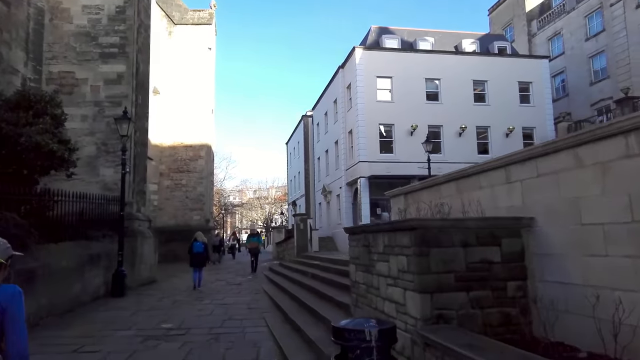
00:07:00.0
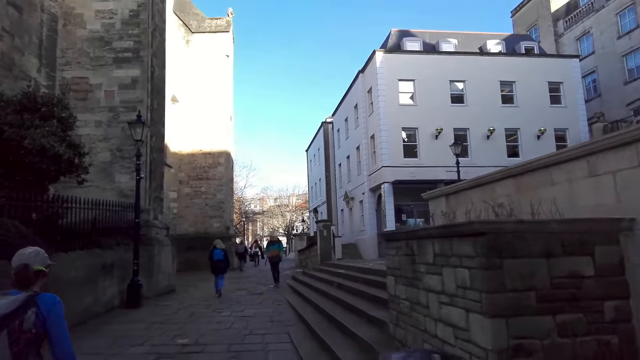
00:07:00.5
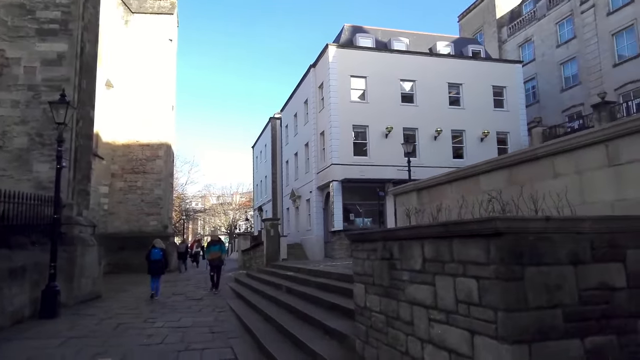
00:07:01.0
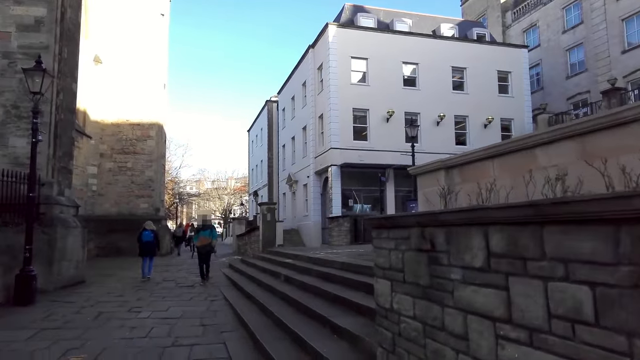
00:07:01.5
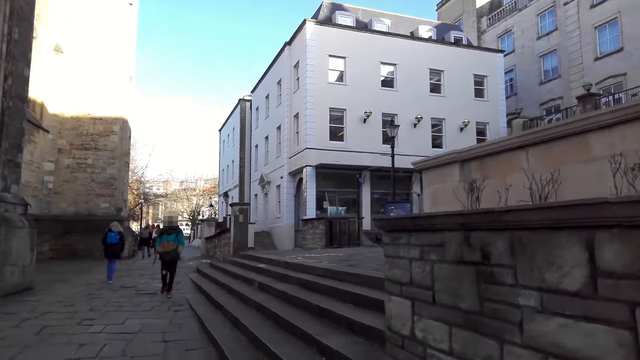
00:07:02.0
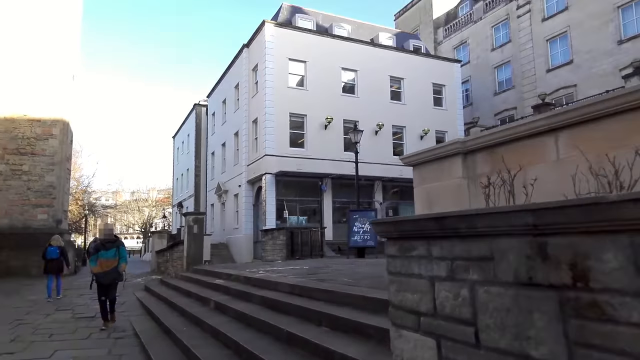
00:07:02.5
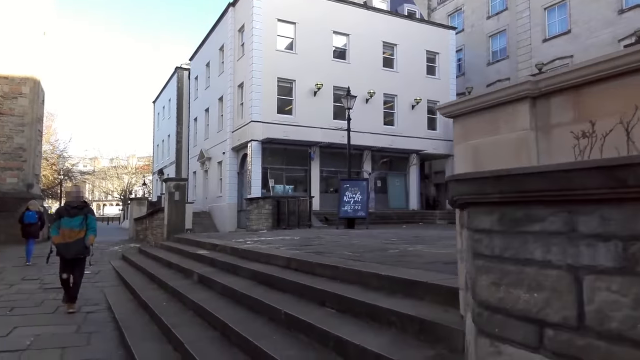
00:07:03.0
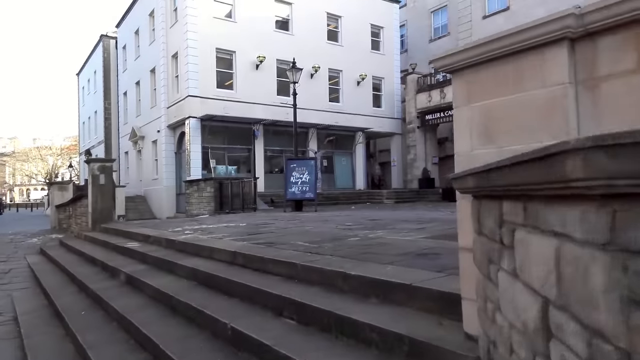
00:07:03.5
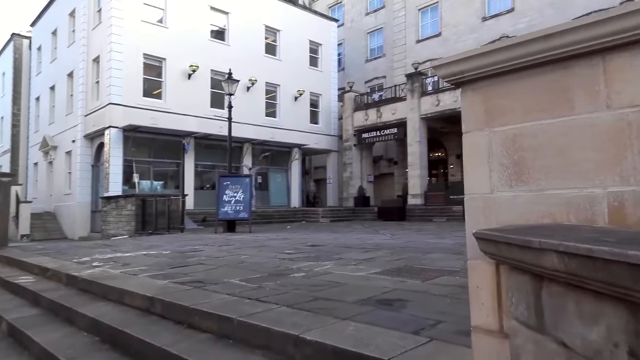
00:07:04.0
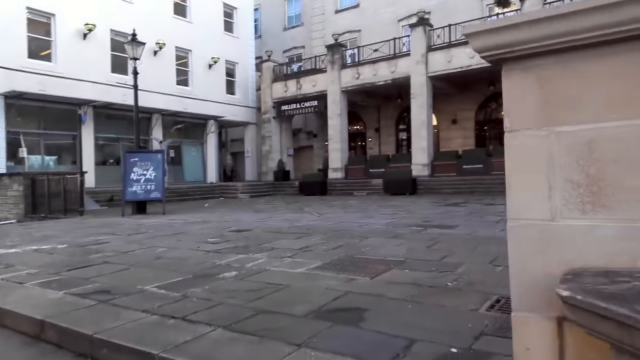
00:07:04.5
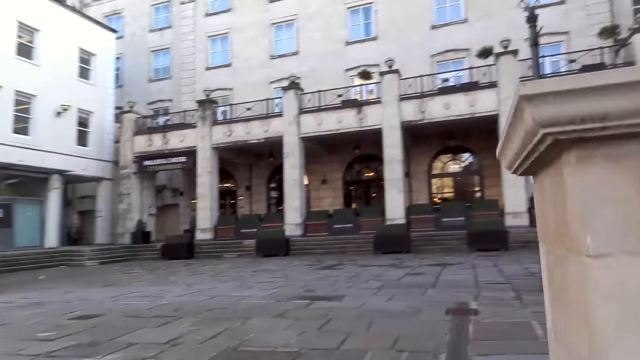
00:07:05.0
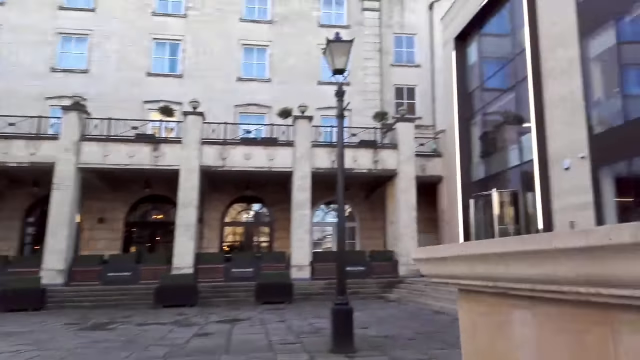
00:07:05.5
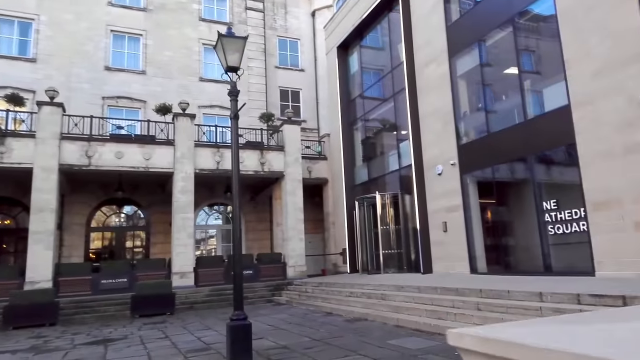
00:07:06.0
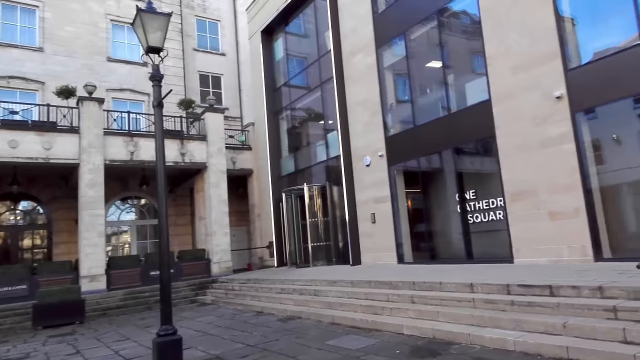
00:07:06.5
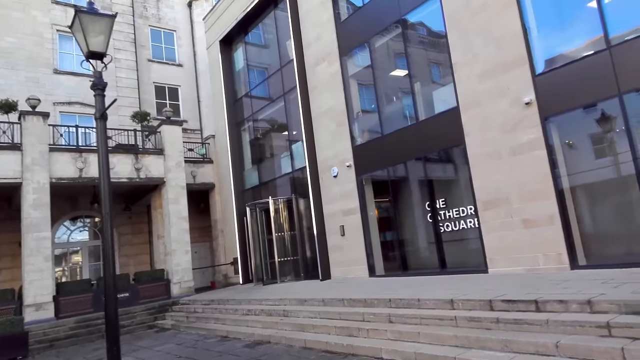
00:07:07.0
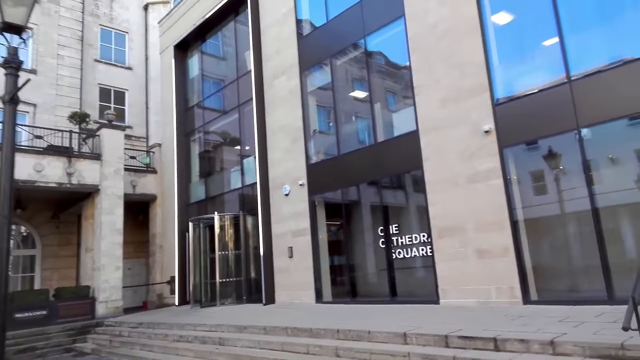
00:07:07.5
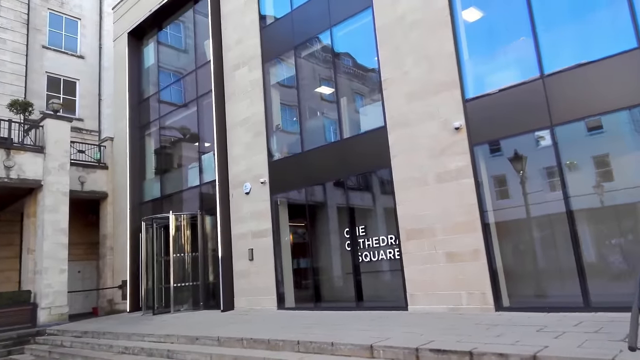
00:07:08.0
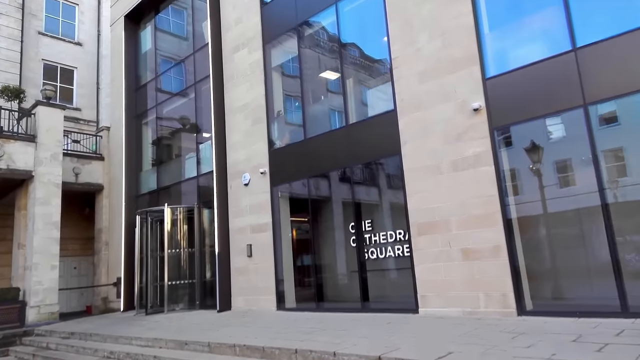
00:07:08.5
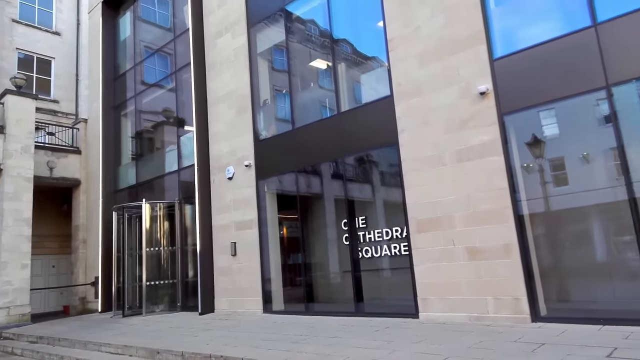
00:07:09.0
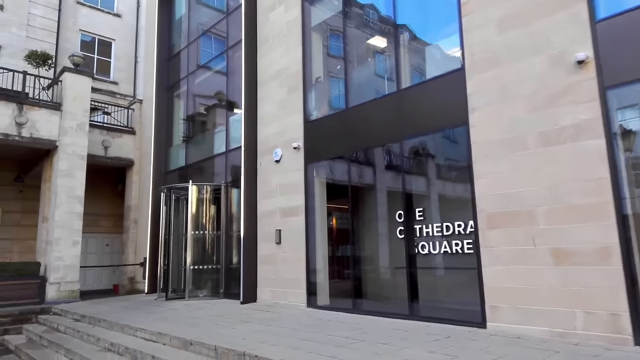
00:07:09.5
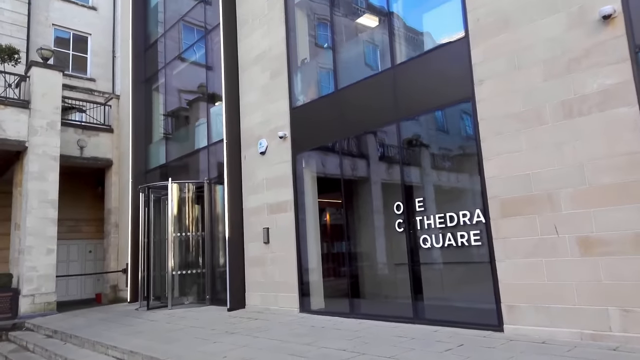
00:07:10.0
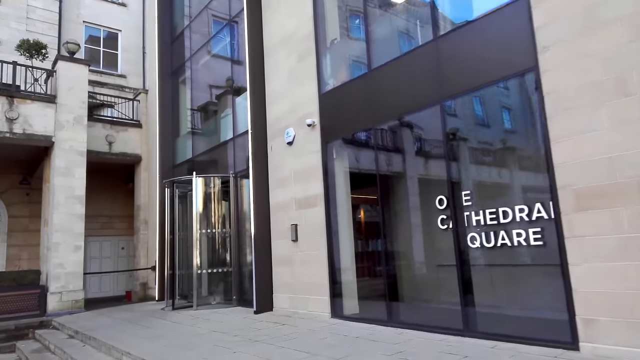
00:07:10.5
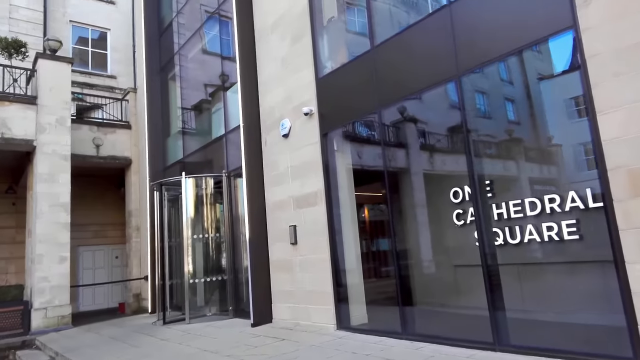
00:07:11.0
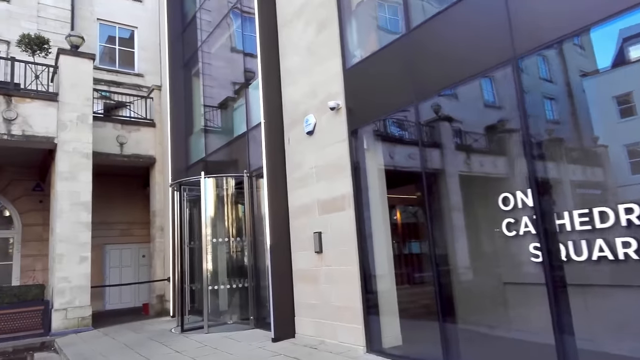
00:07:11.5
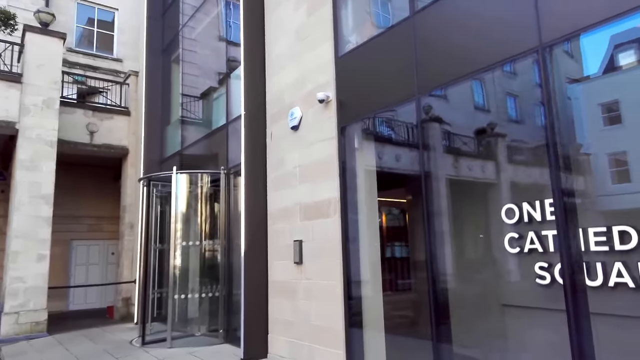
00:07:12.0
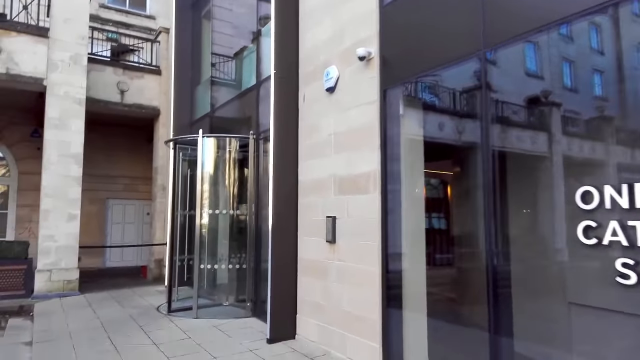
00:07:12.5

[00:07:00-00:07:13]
The camera wearer turns right while climbing a stairway. They walk to the entrance of a building. They climb the stairway.

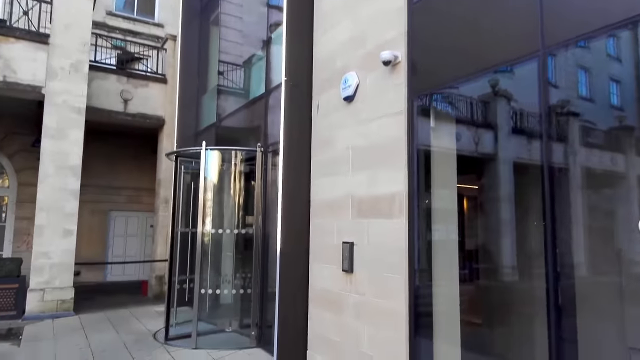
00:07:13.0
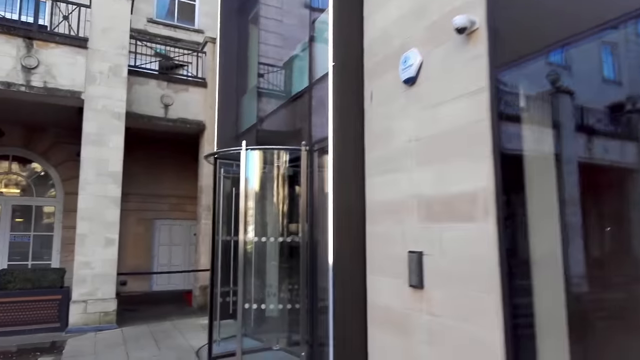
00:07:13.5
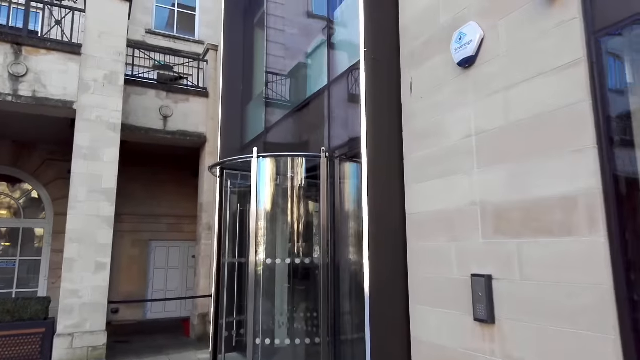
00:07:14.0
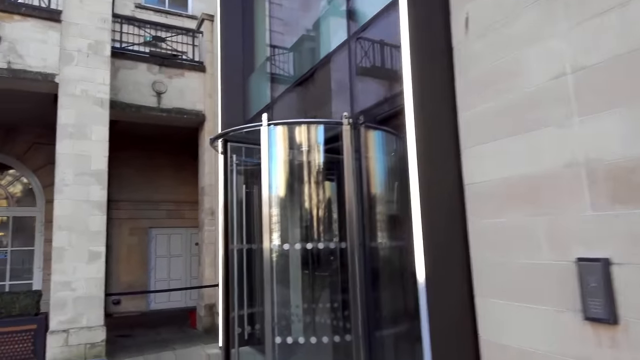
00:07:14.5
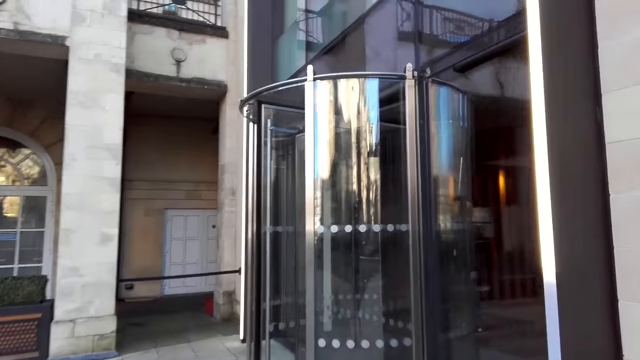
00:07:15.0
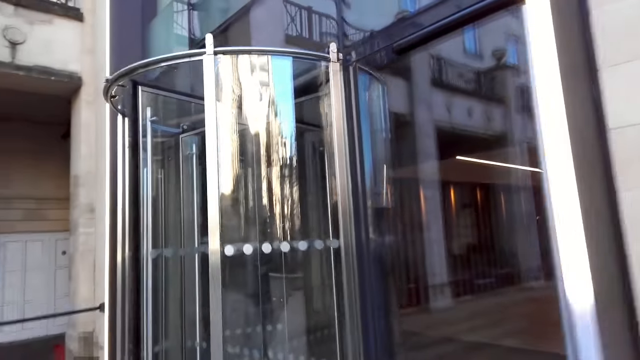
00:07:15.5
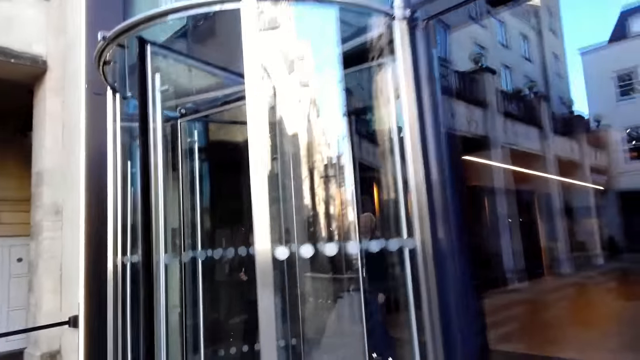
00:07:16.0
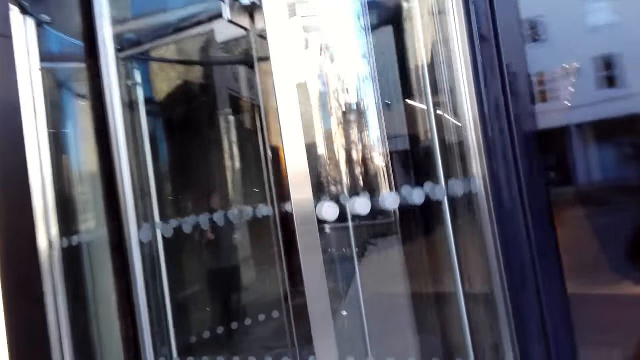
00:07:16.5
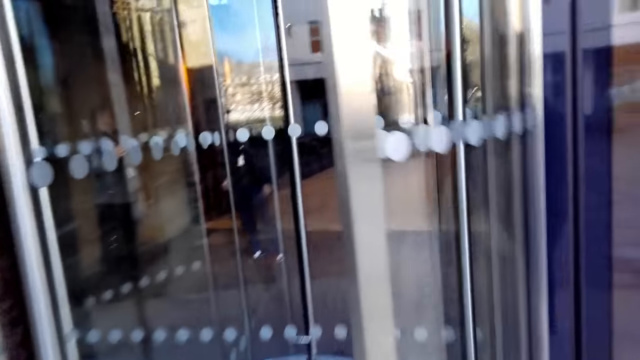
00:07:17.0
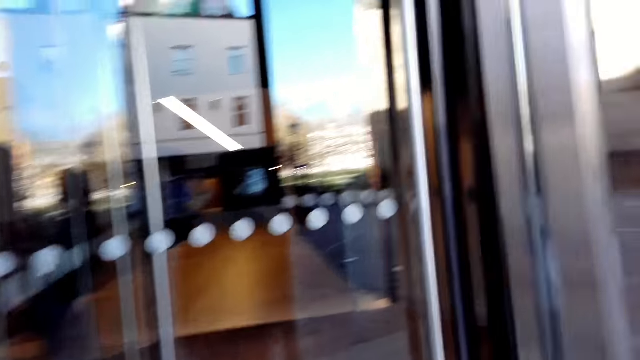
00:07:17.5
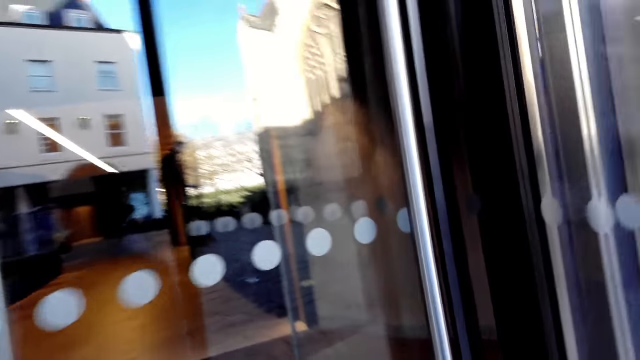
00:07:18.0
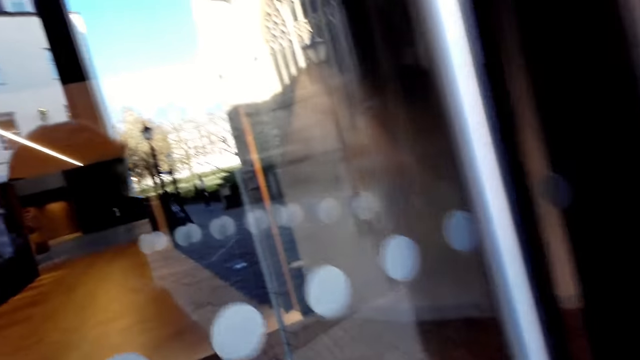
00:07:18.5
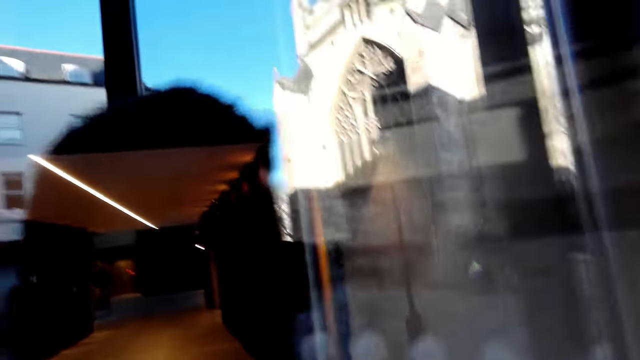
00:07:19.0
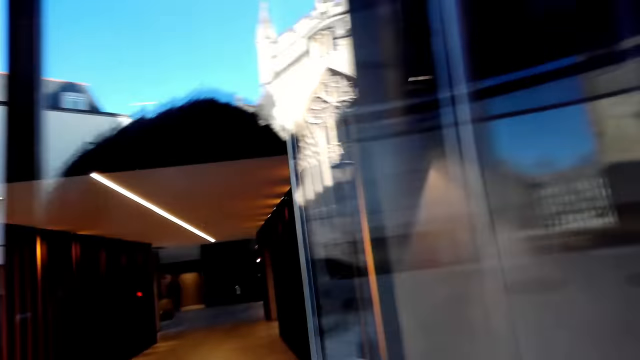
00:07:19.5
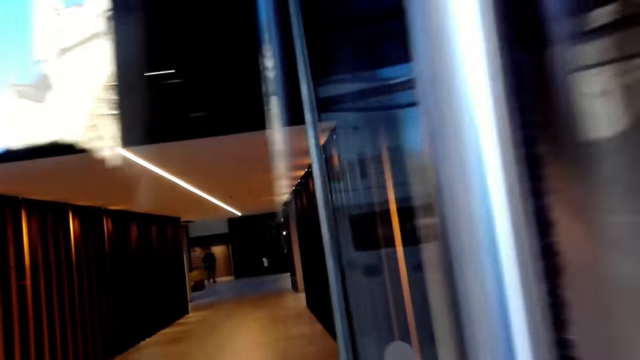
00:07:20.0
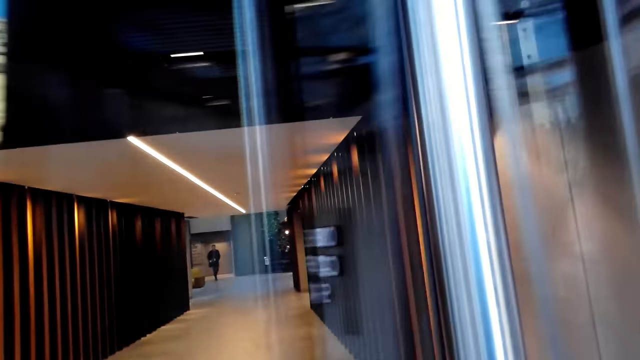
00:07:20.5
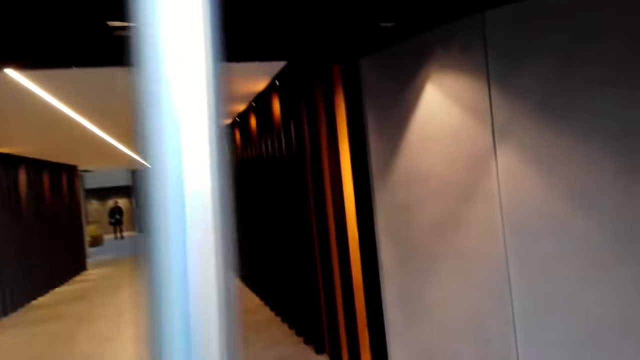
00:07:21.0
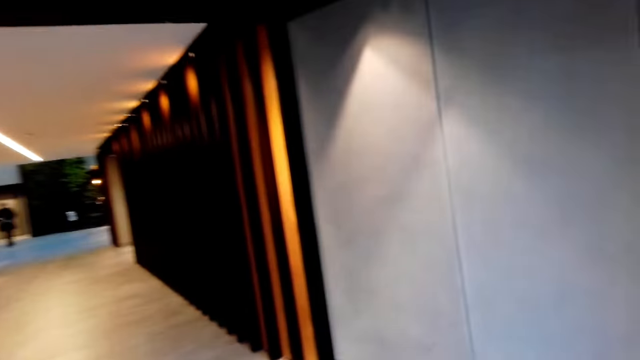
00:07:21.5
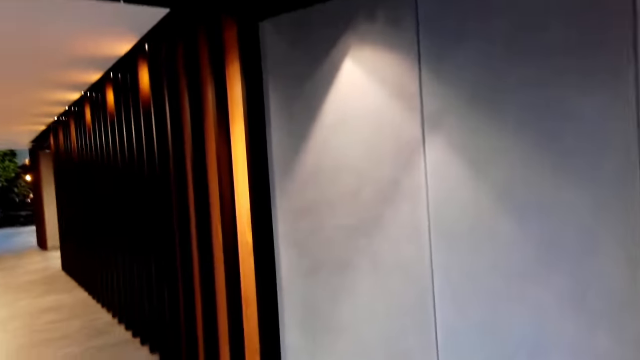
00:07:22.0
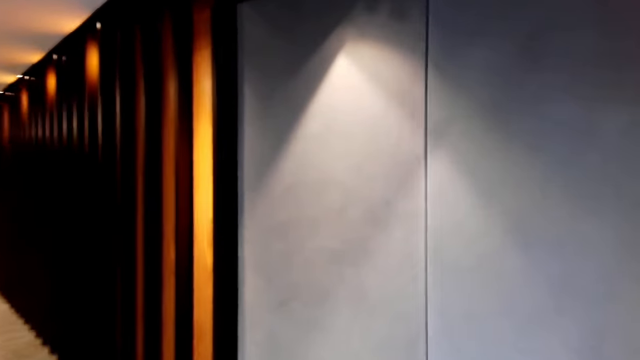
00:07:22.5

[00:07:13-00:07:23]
The camera wearer opens a door of a building with his right hand to enter the building. He walks into the building.
